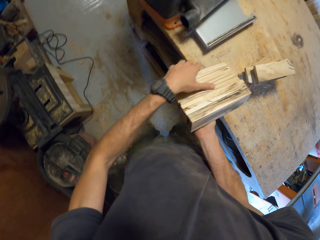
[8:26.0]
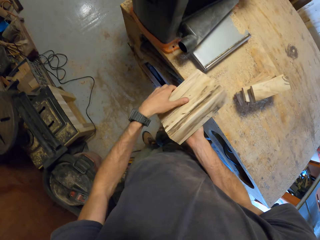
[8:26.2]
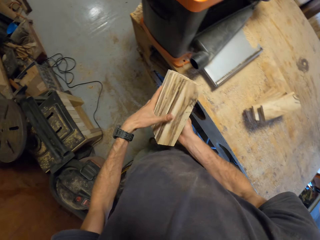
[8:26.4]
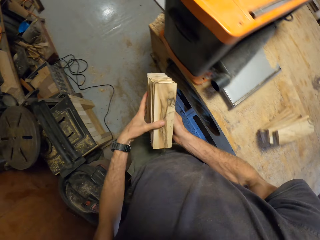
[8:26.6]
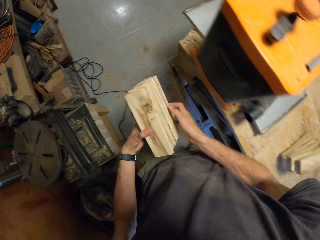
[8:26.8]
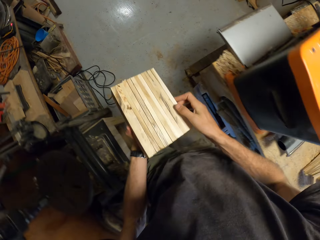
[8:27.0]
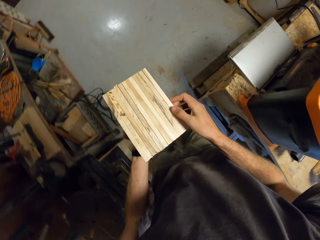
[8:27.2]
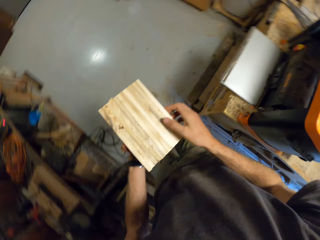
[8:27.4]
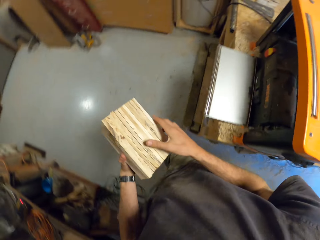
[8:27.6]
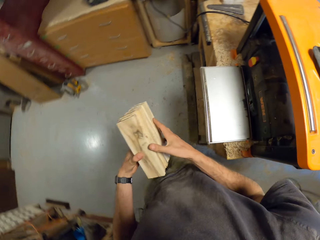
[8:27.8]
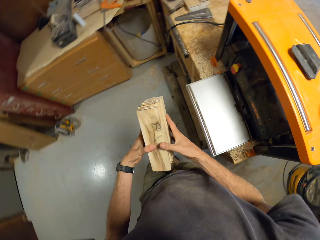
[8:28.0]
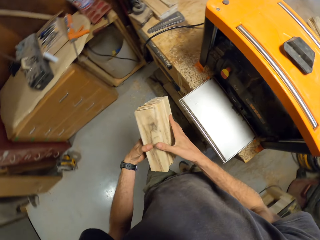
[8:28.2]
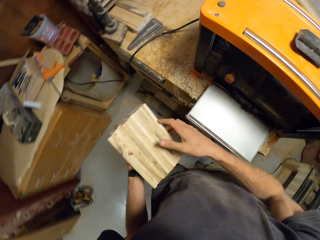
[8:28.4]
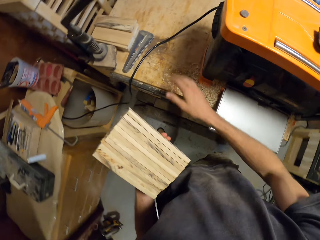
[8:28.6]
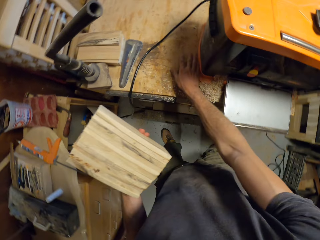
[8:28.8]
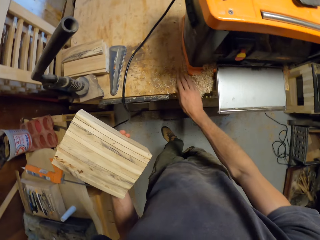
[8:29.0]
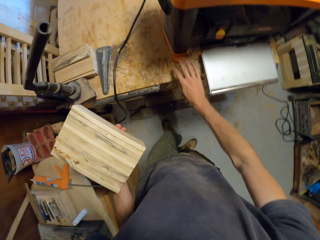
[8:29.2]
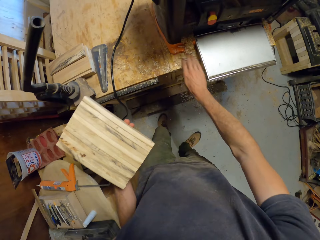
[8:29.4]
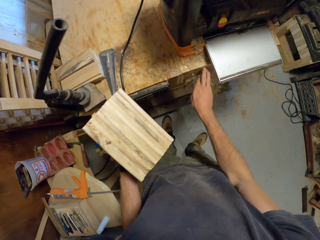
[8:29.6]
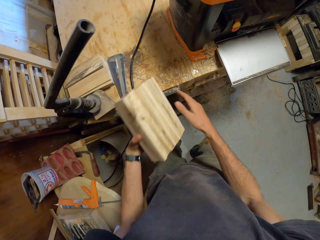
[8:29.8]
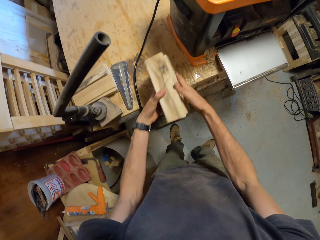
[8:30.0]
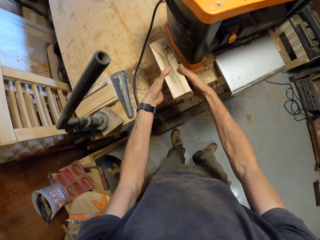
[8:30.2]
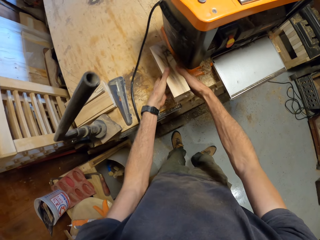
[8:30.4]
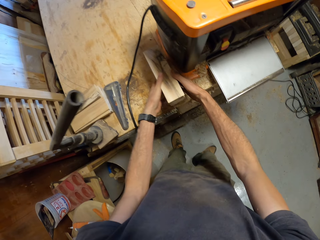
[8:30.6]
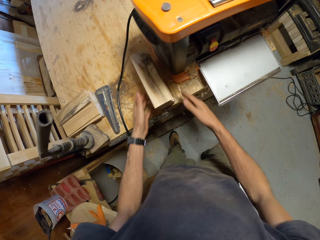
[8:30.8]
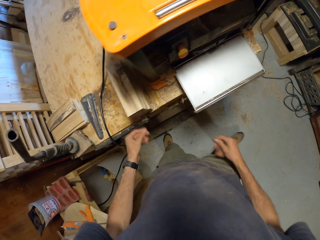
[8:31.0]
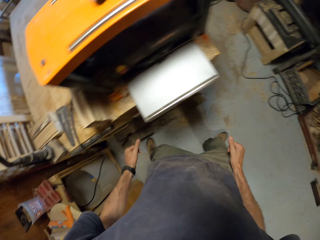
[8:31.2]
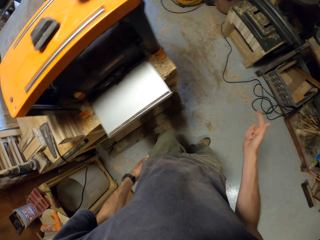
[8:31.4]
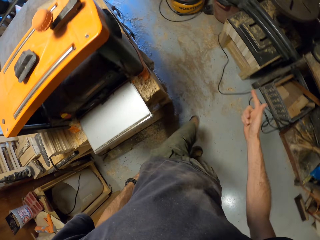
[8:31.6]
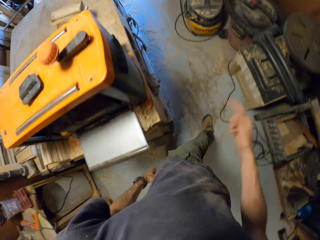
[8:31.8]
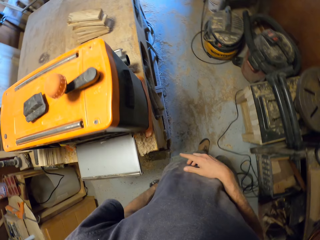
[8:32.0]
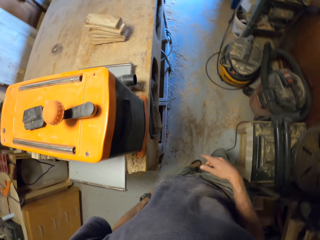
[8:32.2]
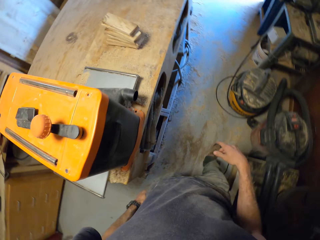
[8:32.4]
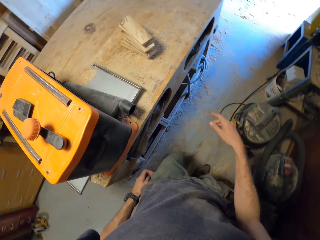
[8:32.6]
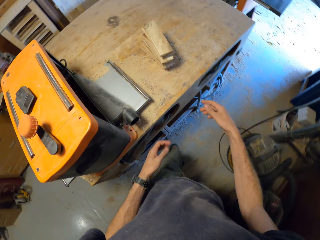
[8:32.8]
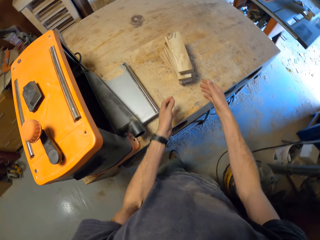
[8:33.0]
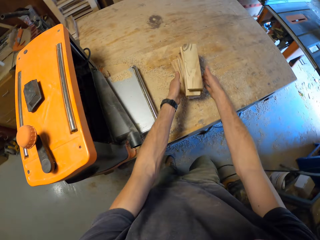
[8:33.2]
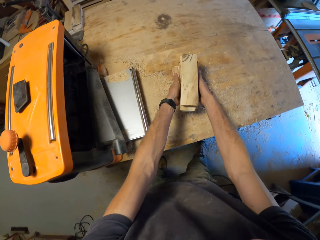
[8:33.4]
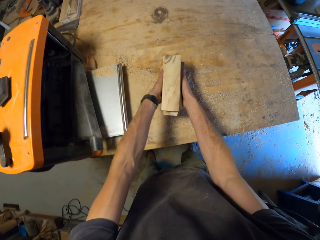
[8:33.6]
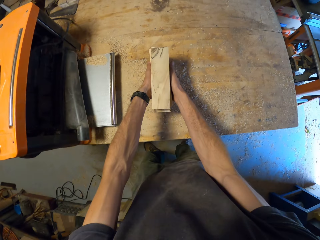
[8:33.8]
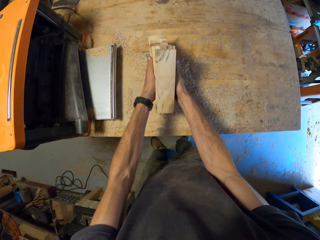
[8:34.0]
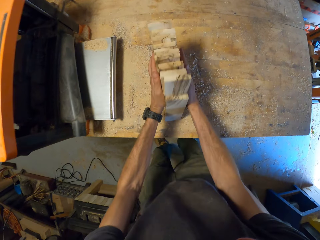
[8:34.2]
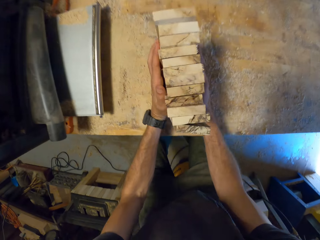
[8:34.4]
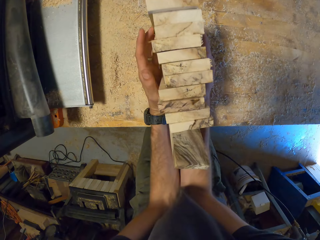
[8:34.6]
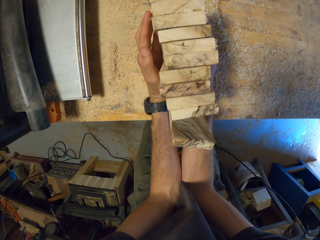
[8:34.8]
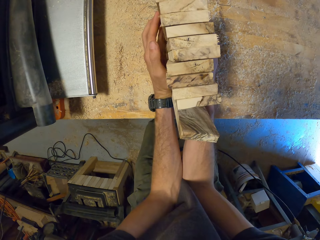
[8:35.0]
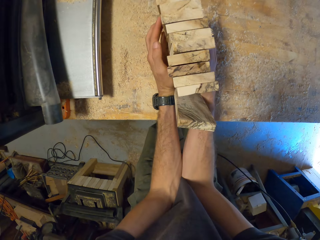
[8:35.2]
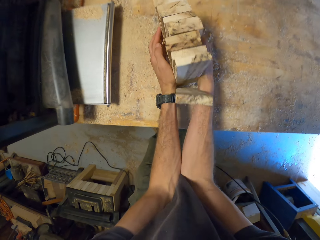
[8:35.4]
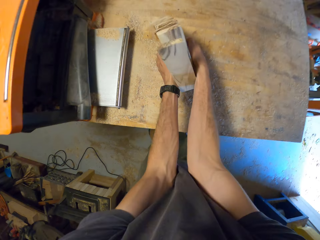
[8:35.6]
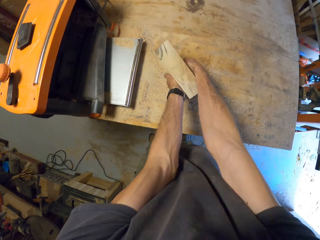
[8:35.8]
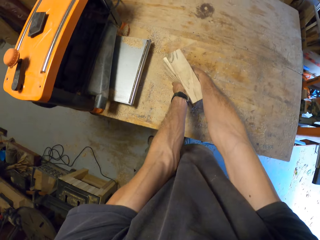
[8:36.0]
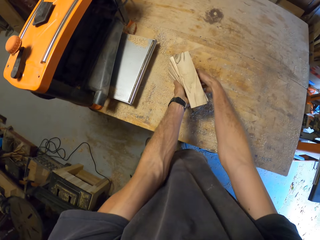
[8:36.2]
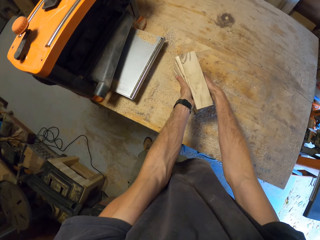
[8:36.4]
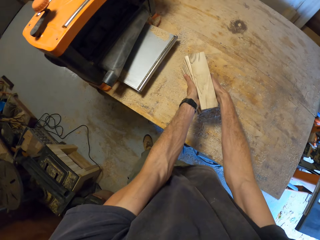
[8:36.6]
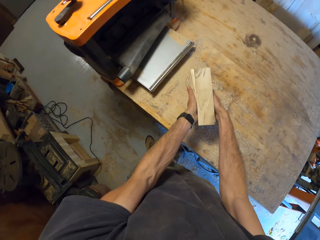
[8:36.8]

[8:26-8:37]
The camera wearer moves around. He wipes wood dust off the work table with his right hand. He drops the planks on the work table. He moves around. He arranges some set of planks on the work table and carries some set of planks on the work table.

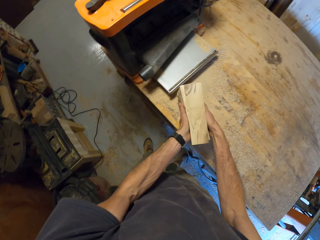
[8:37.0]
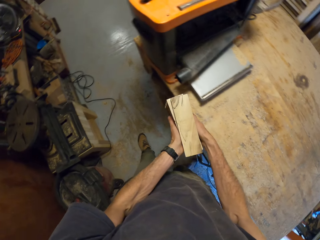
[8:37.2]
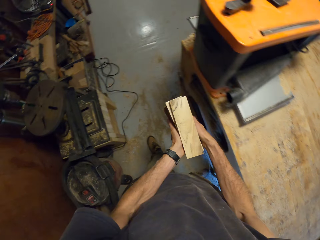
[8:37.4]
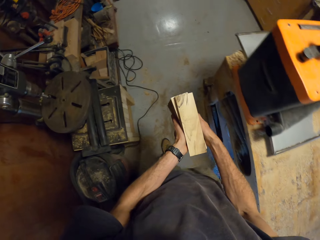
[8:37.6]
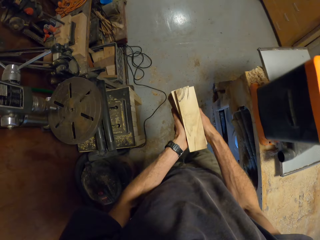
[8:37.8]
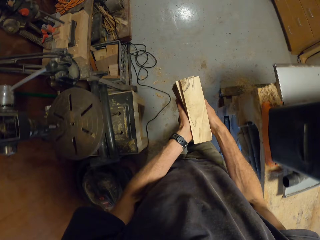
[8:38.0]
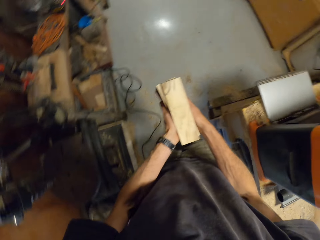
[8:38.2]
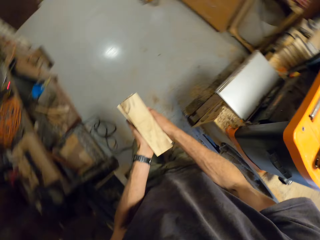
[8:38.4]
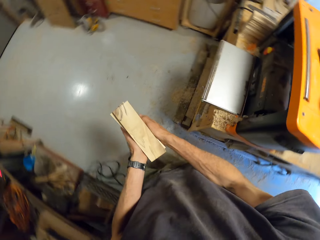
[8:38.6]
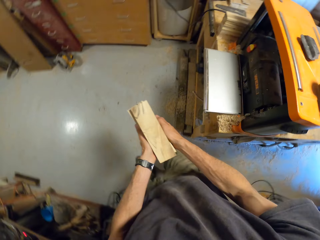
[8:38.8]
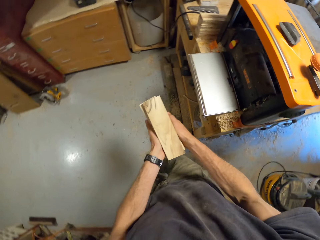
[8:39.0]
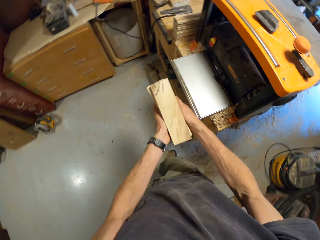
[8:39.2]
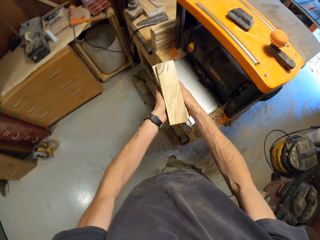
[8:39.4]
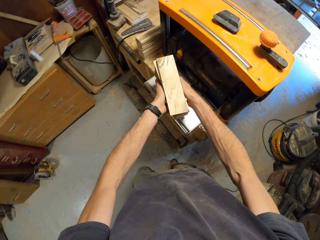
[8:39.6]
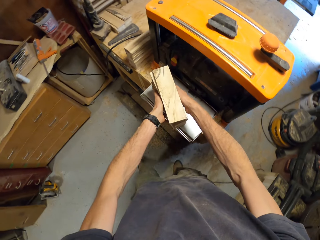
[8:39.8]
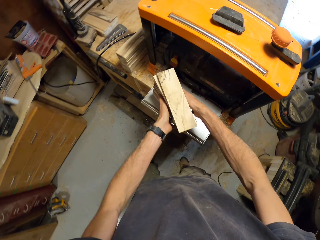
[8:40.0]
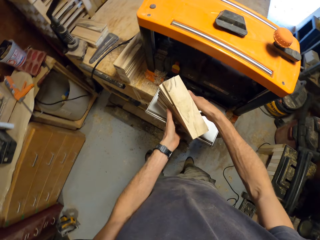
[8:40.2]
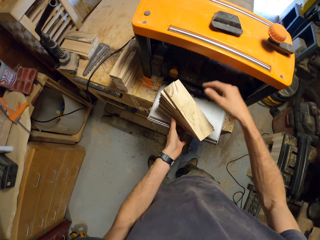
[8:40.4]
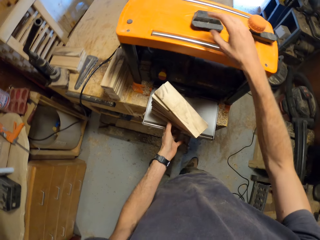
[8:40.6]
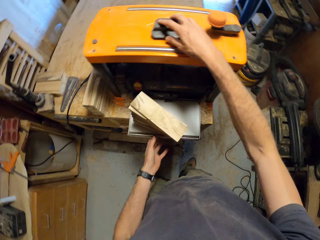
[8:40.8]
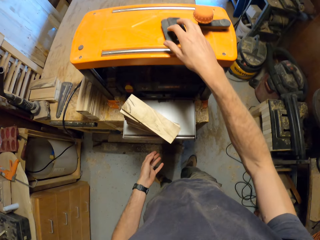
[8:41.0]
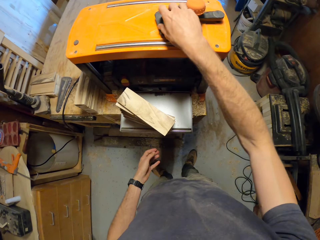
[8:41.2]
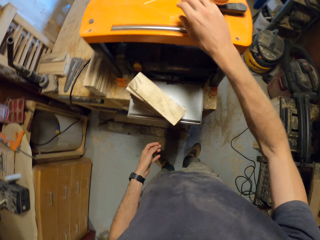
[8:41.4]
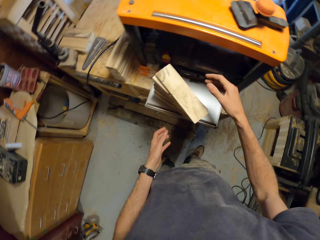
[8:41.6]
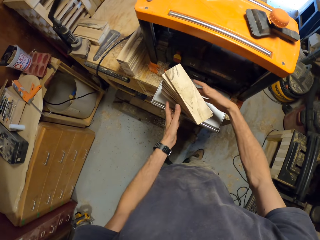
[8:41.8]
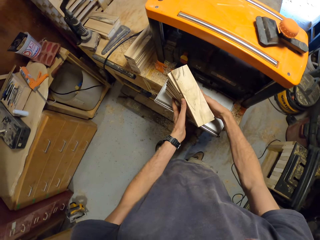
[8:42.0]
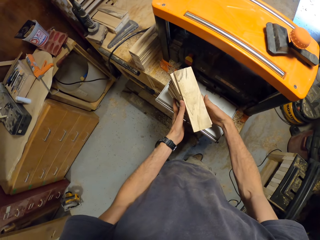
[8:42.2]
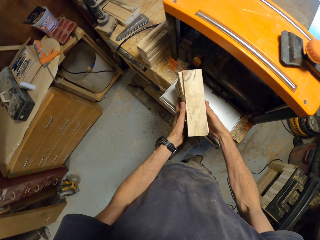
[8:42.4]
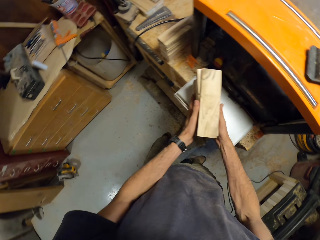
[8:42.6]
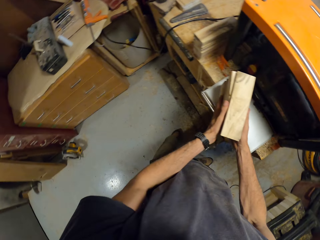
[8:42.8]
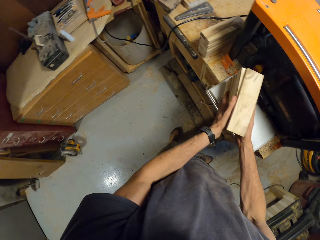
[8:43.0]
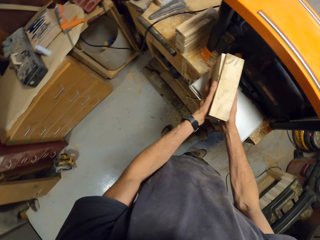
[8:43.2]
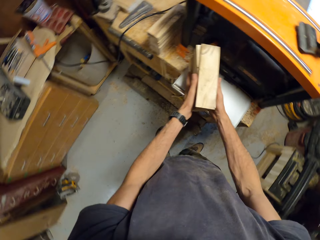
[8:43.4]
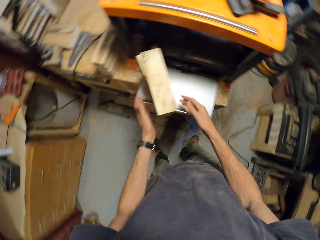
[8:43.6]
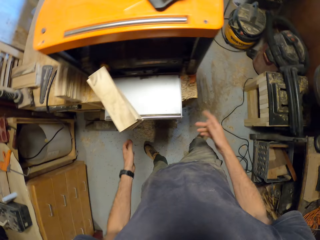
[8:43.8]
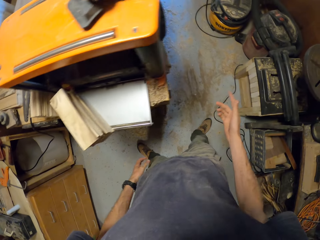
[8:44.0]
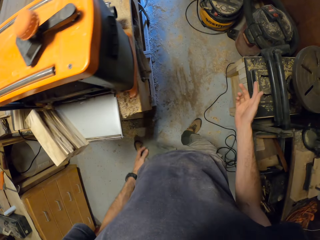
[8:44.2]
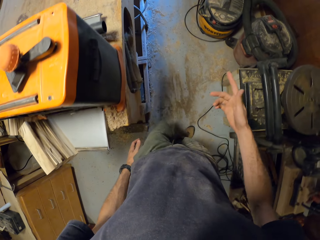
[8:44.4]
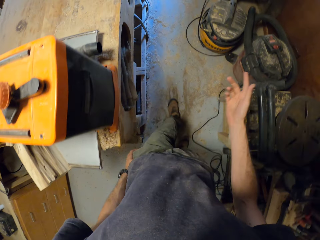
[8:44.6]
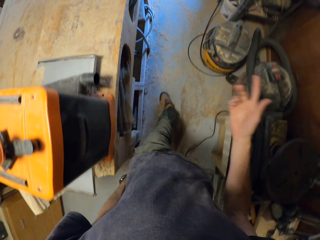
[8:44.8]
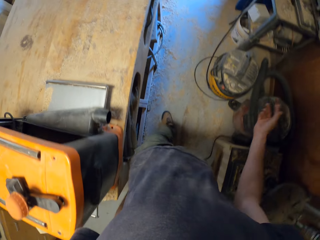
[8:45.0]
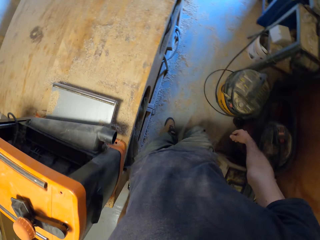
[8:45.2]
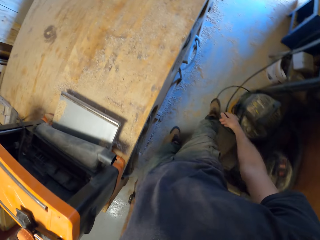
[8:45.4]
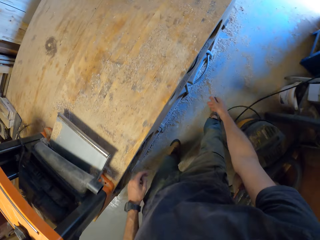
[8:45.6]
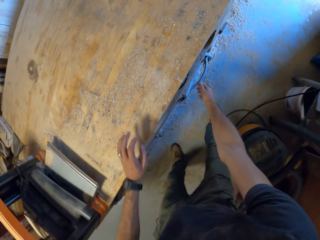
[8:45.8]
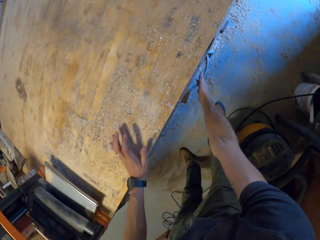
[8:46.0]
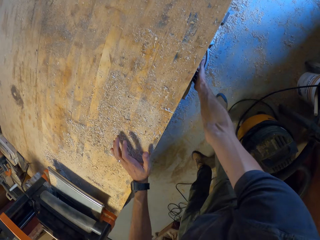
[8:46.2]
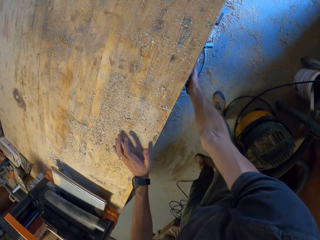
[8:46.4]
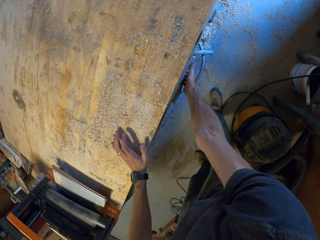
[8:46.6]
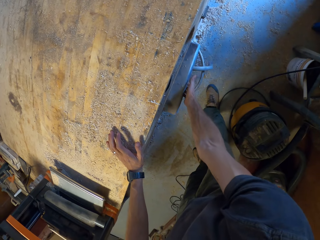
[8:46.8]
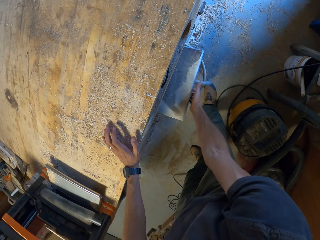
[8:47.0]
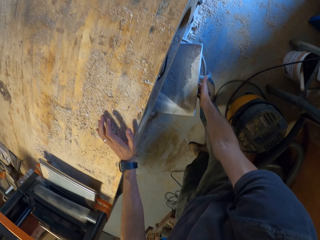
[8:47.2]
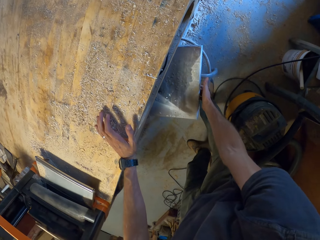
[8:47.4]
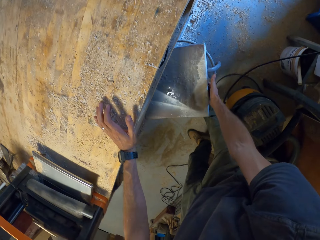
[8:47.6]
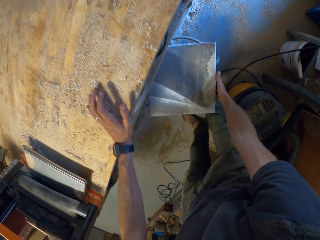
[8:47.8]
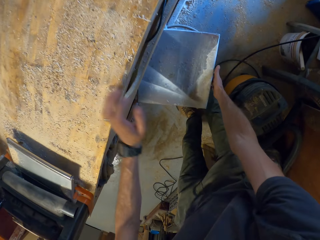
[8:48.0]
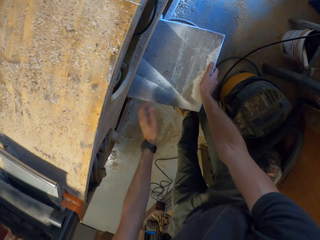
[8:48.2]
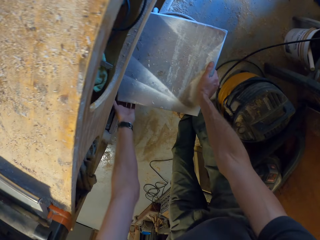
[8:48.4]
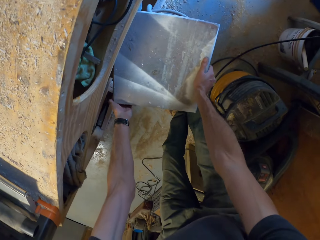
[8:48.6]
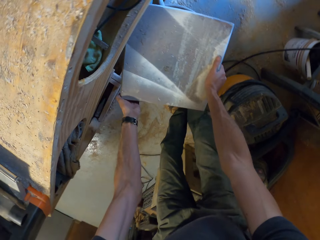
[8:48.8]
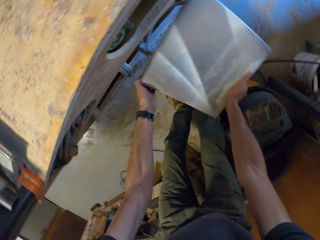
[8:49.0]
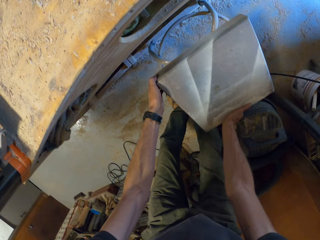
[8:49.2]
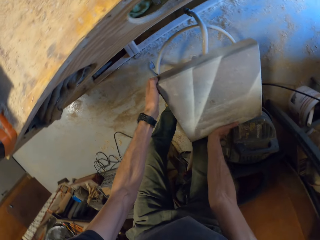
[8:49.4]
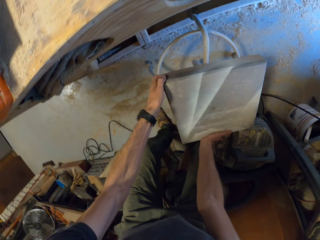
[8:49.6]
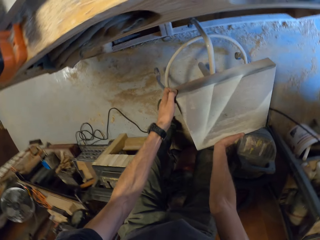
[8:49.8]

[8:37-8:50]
The camera wearer moves around. He drops the planks on an electric planer's feed bed on the work table. He moves a tool on the electric planer with his right hand. He adjusts the planks on the electric planer's feed bed. He gestures with his right hand. He moves around. He brings out a stool from beneath the work table.
